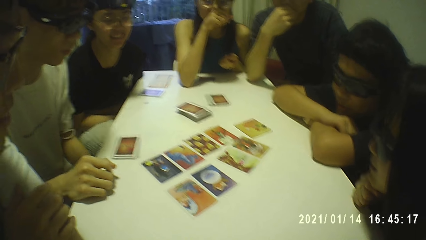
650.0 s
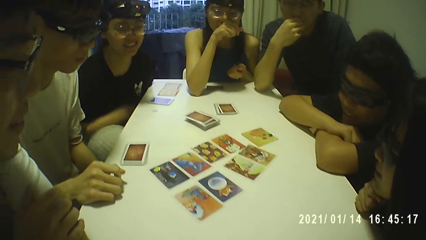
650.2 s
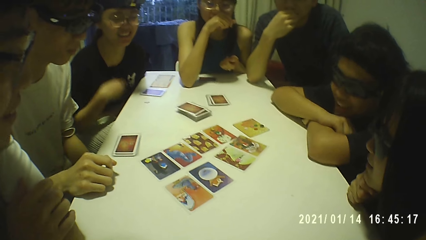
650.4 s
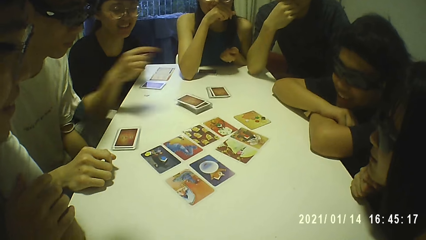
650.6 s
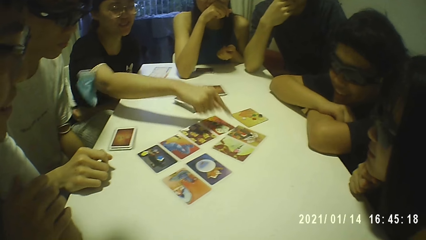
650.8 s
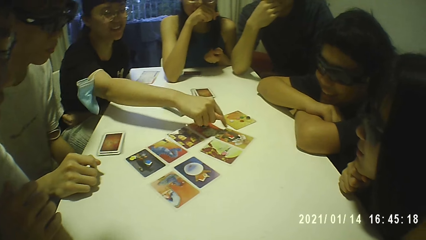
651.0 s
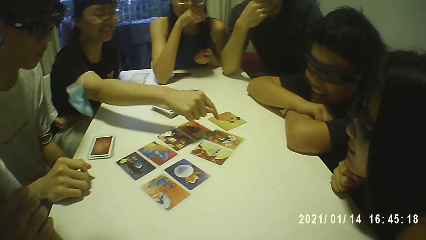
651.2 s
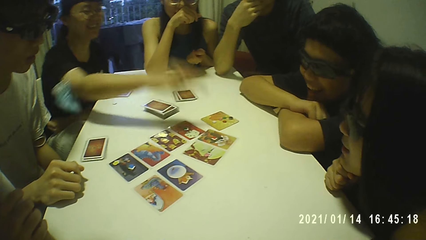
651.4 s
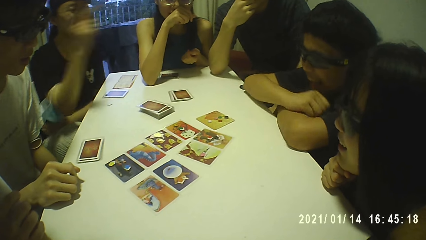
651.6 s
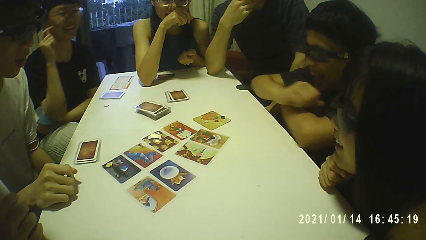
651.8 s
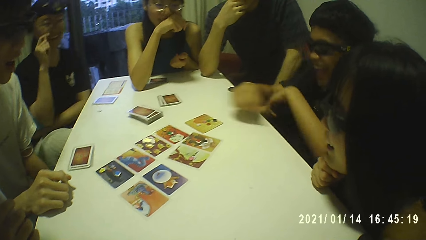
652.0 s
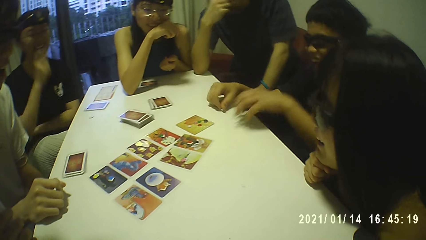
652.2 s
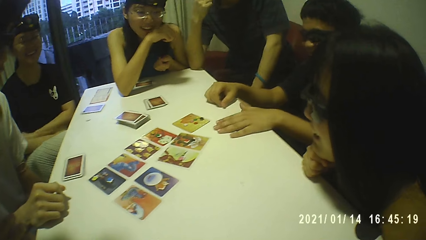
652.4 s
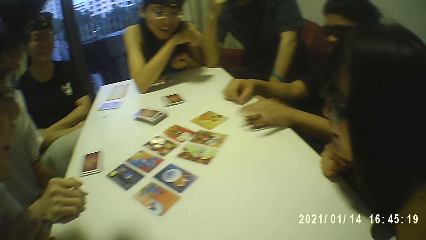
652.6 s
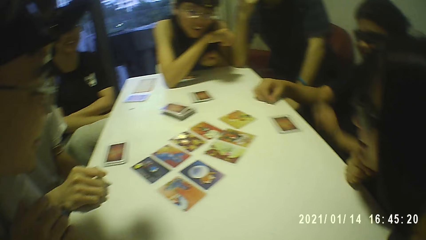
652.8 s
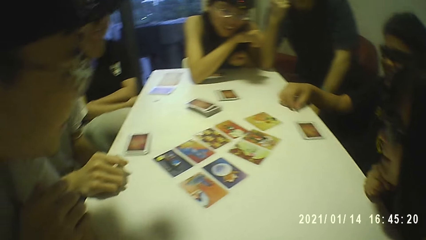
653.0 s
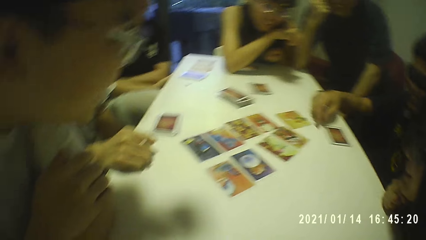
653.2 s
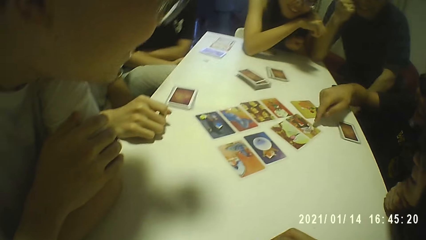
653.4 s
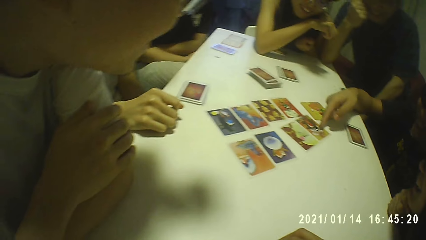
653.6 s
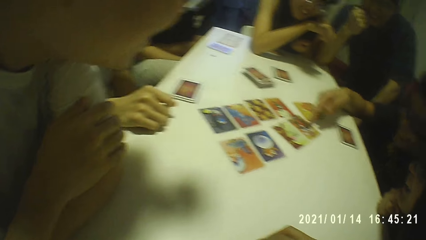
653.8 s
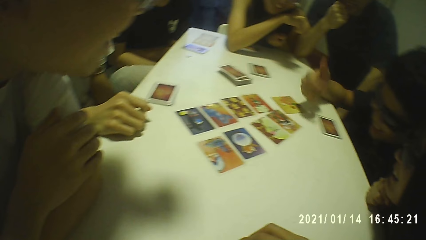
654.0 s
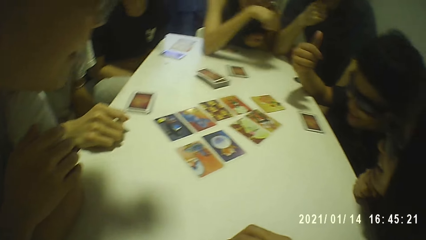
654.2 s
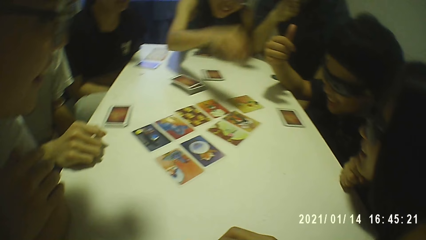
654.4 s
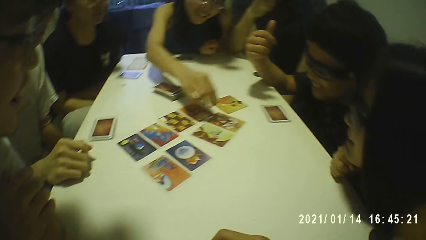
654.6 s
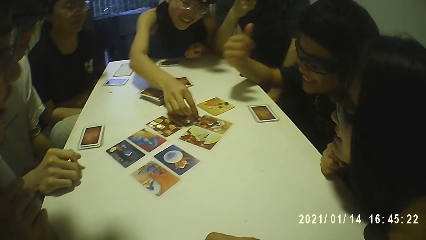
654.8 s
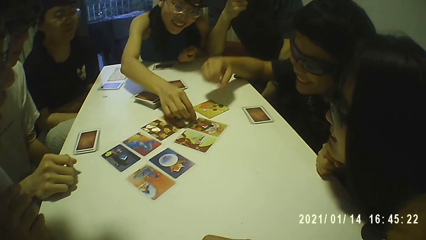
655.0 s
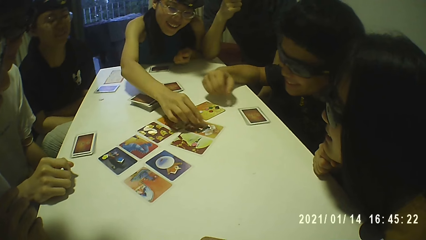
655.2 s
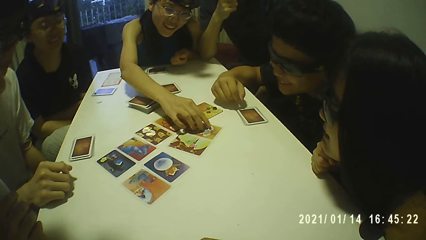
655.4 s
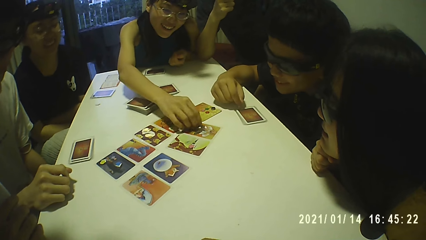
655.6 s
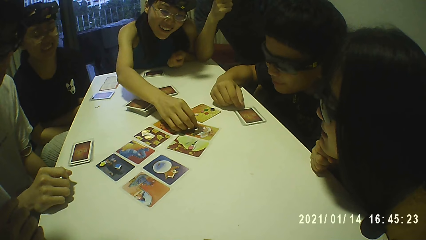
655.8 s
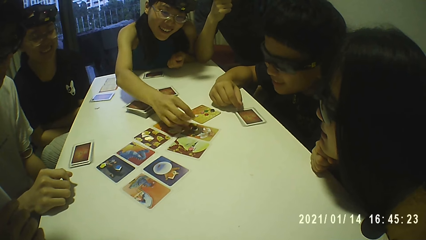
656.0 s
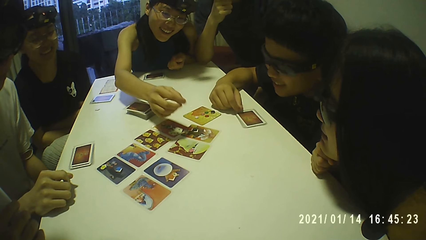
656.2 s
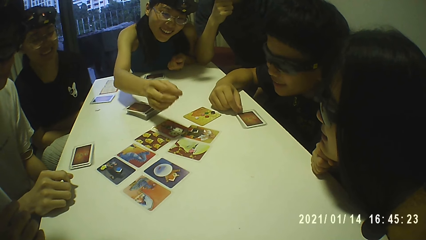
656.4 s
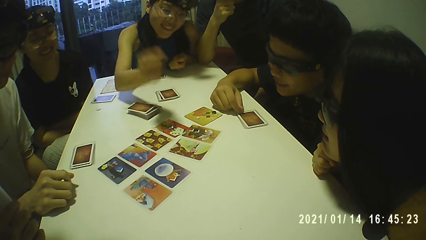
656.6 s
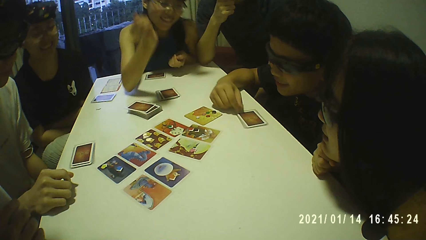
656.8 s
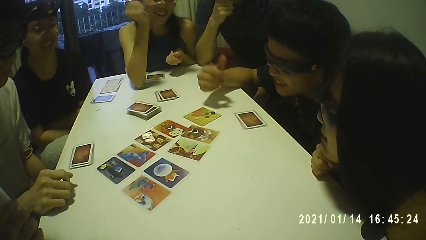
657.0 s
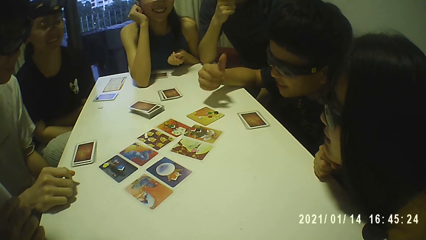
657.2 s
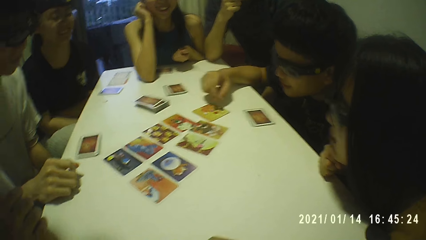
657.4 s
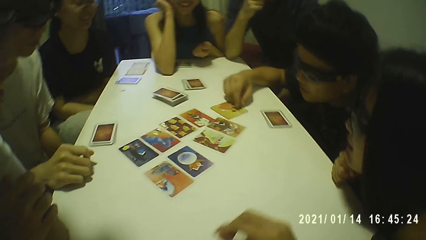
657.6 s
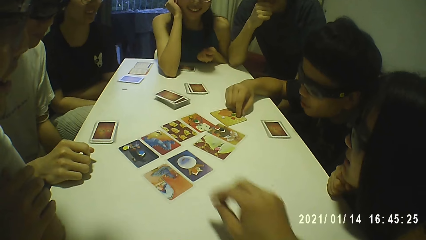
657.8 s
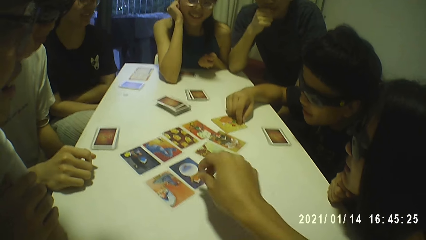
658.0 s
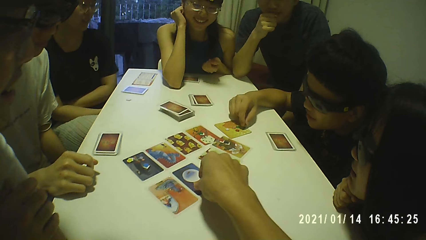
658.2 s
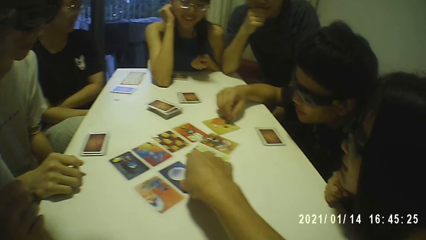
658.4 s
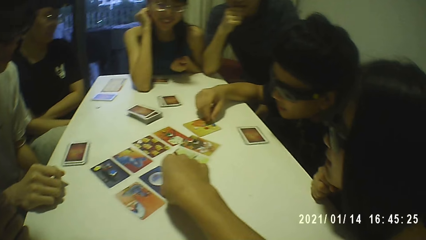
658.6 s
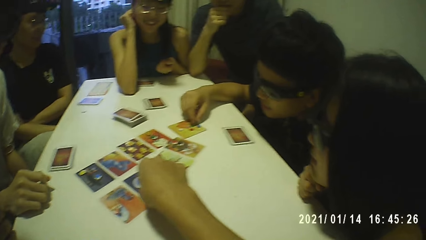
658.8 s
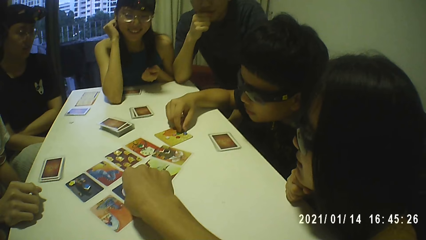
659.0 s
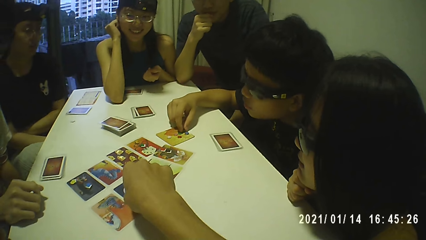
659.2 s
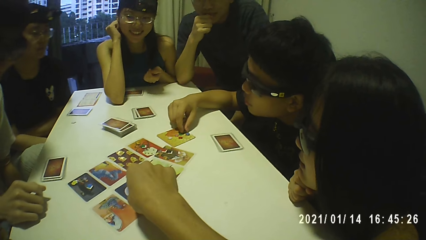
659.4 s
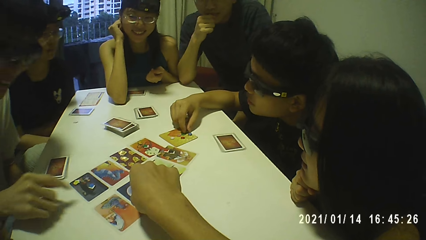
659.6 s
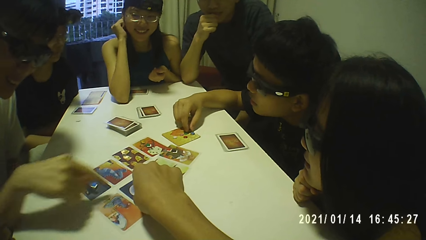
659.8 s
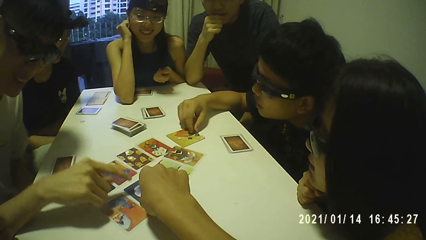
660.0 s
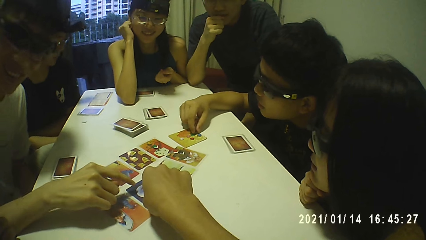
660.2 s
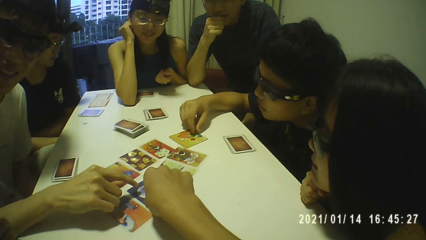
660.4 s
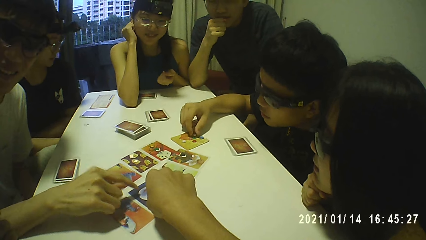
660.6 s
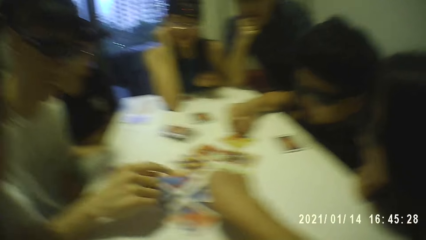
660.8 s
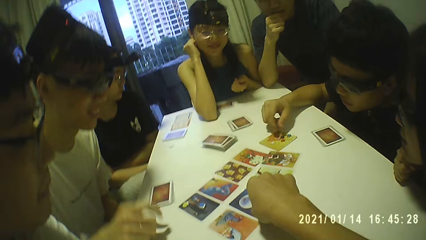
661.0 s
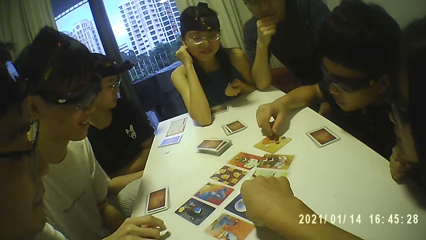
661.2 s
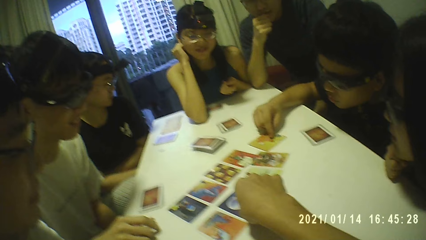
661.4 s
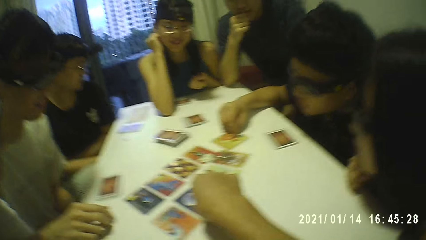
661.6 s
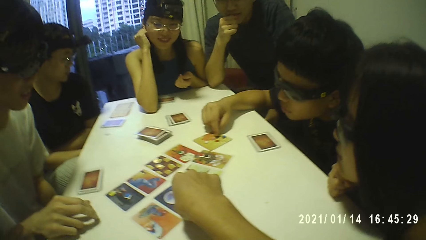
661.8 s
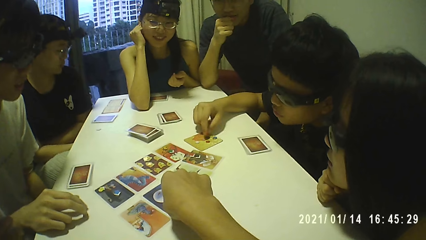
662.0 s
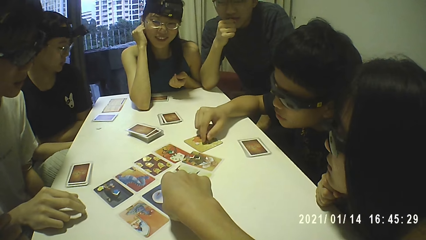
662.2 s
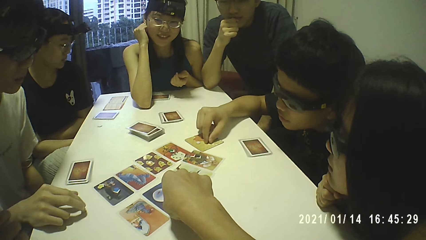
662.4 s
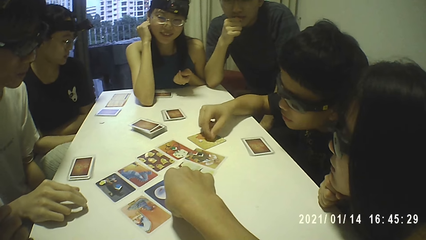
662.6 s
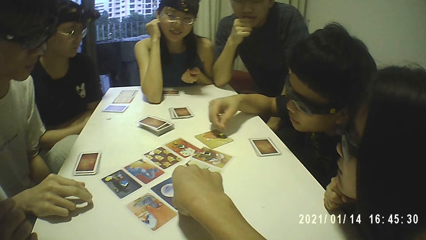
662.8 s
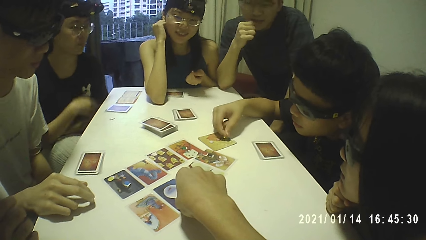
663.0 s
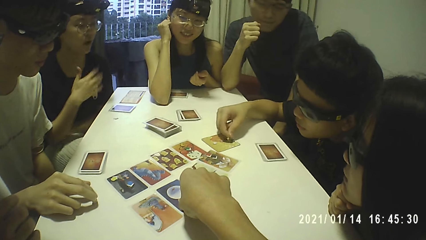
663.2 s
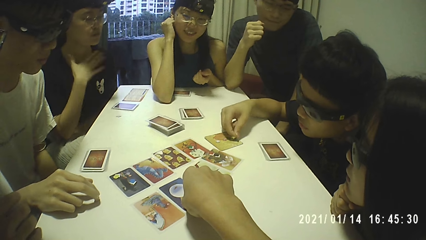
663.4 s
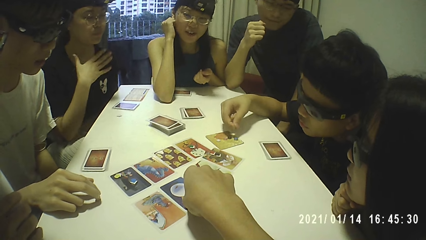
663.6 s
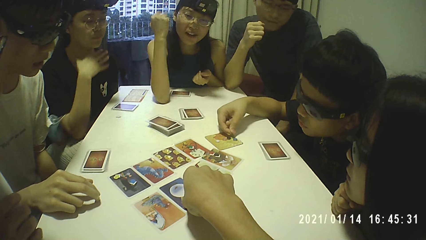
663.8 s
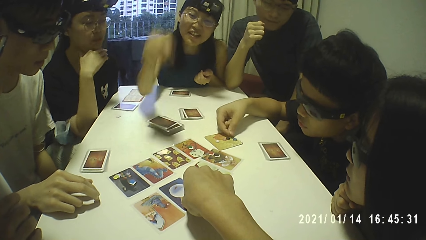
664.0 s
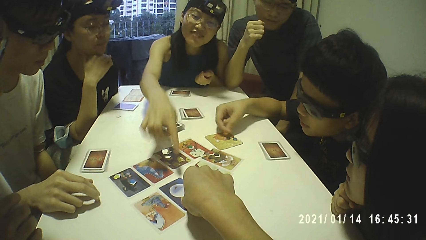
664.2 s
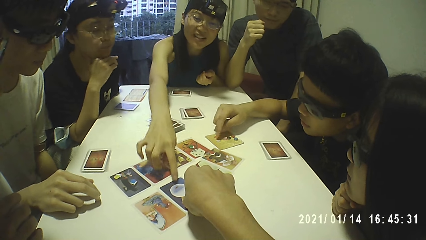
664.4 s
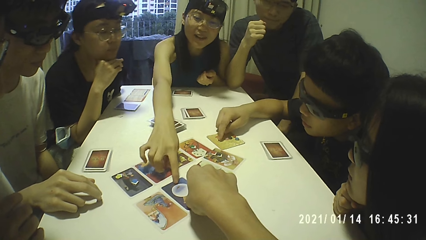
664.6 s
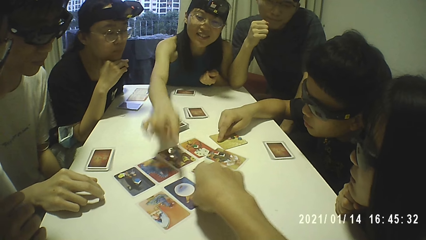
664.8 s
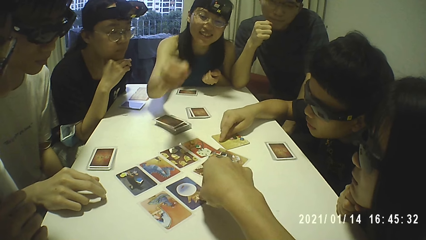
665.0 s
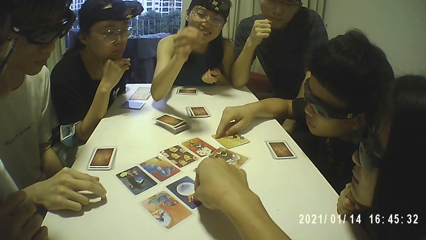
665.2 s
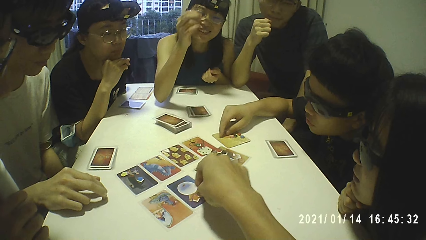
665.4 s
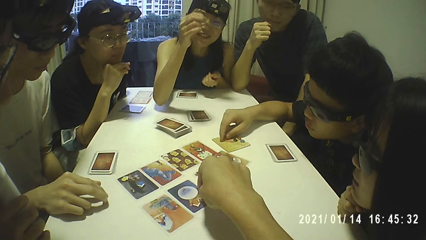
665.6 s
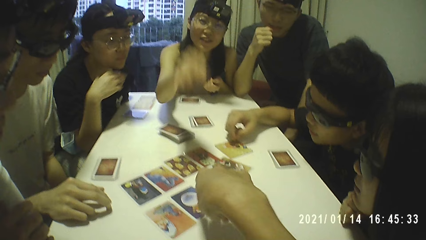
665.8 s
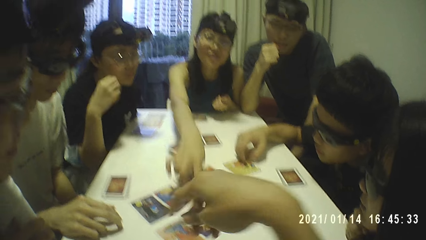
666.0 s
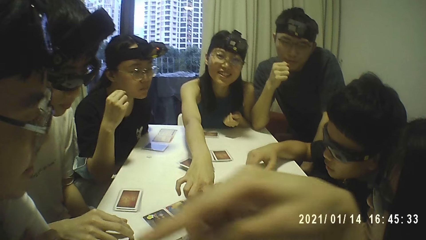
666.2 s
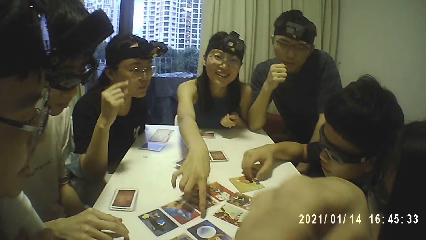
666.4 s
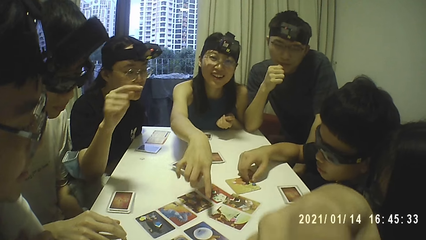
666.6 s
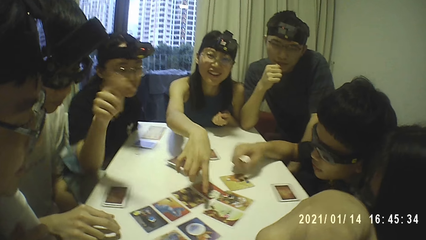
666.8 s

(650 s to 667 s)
A woman rests her chin on her right hand. A man places the cards on the table with his left hand. Another woman moves a token on a card on the table with her right hand. The camera wearer picks the token from the card on the table with his right hand. He touches something. The man picks a token from a card on the table with his right hand and places the token on the card on the table with his right hand. A third woman rests her chin on her right hand. The second woman touches a card on the table with her right forefinger. The man moves a token on the card on the table with his right hand. The camera wearer places the token on the card on the table with his right hand.
